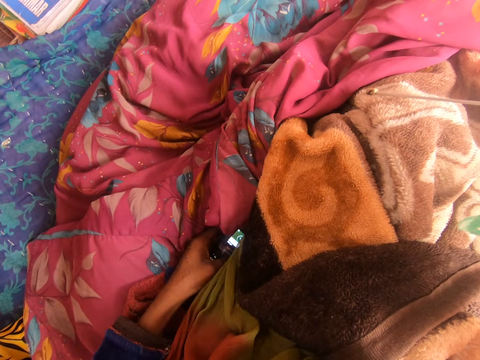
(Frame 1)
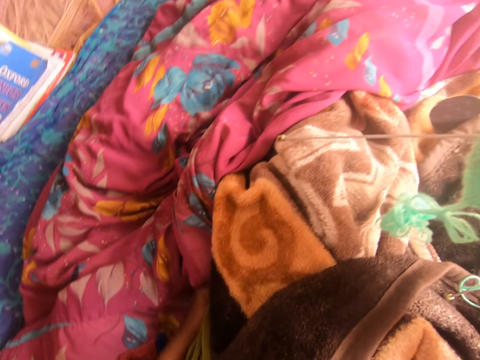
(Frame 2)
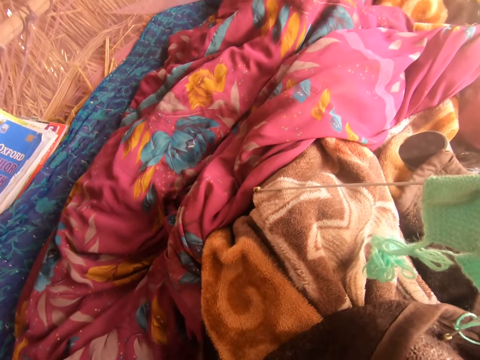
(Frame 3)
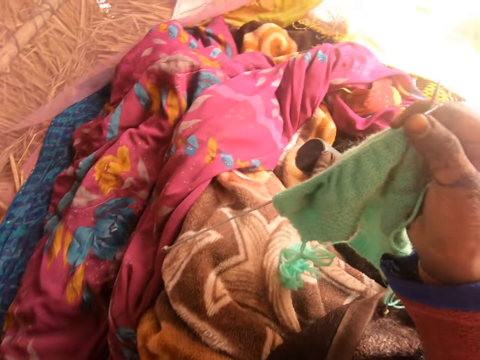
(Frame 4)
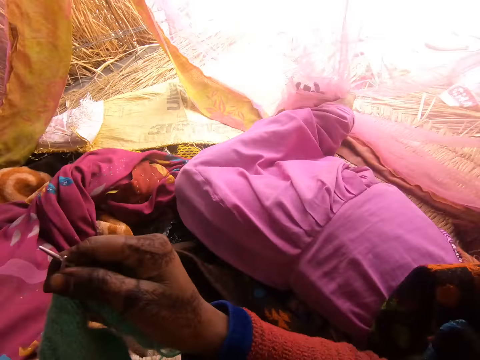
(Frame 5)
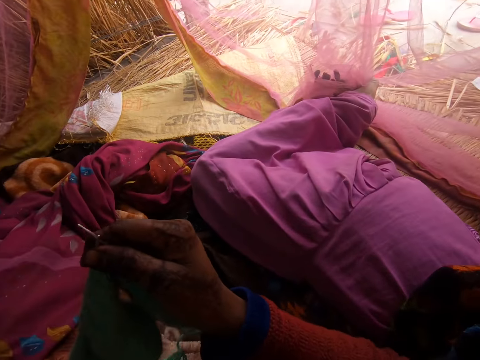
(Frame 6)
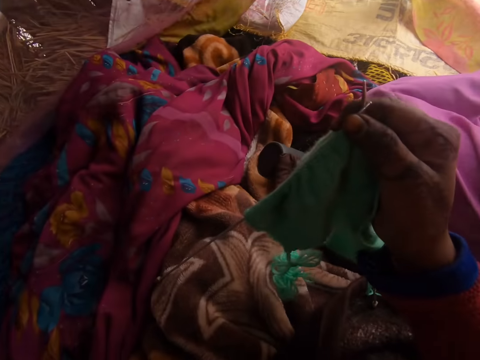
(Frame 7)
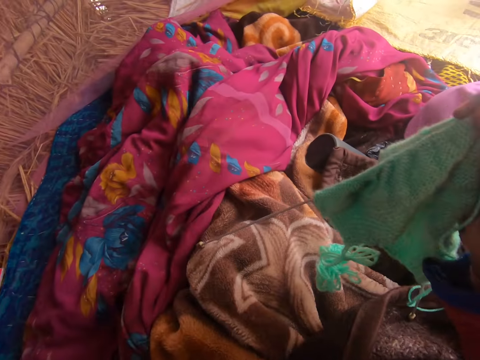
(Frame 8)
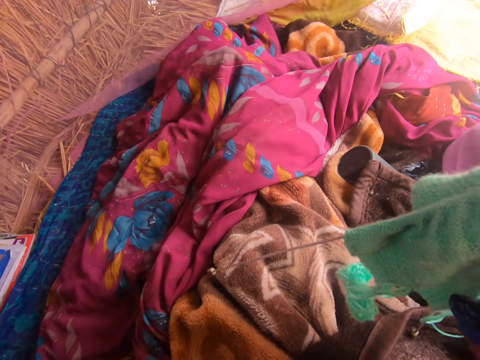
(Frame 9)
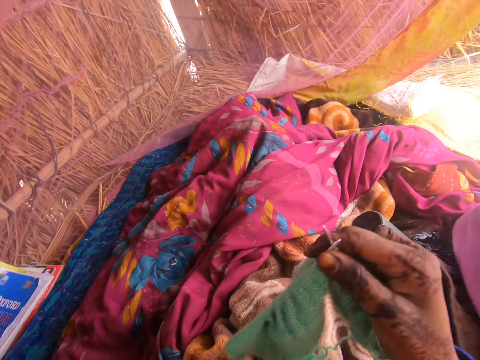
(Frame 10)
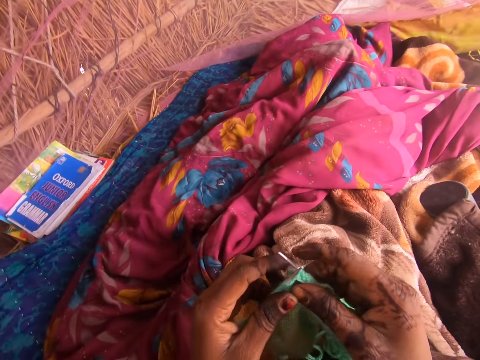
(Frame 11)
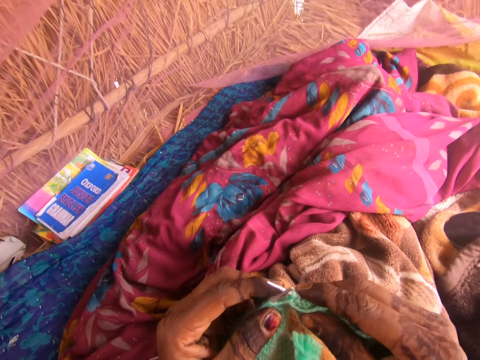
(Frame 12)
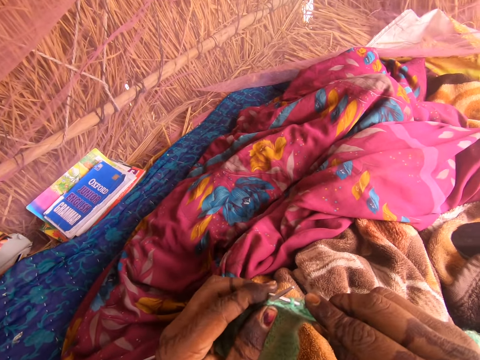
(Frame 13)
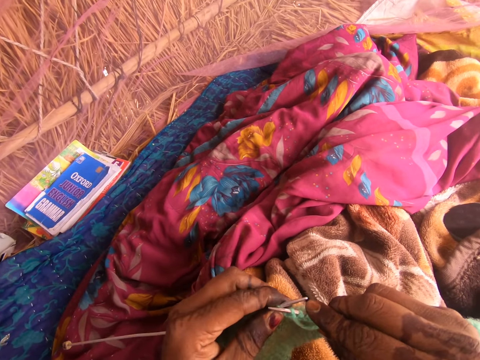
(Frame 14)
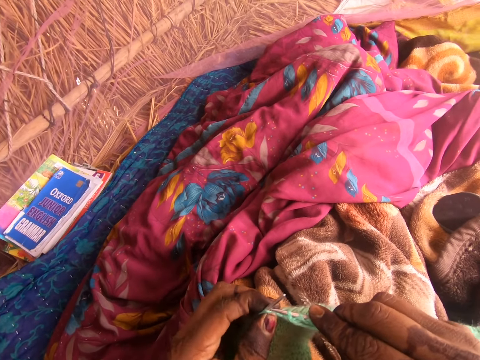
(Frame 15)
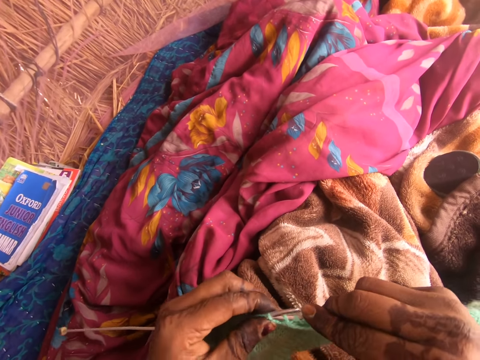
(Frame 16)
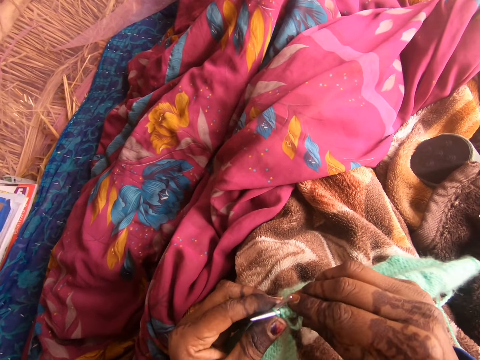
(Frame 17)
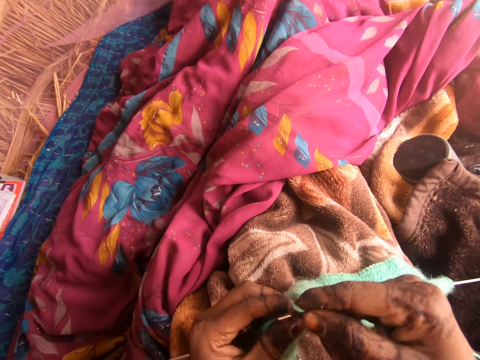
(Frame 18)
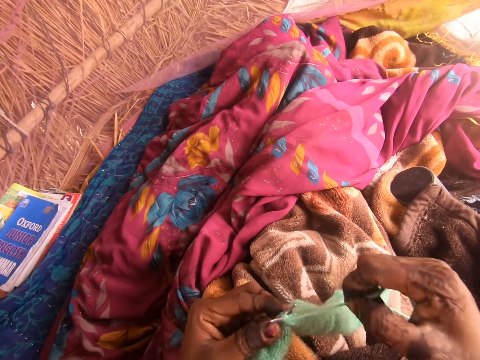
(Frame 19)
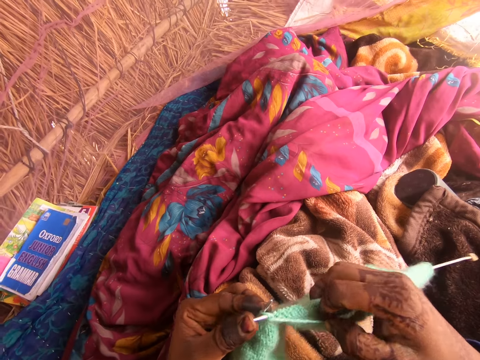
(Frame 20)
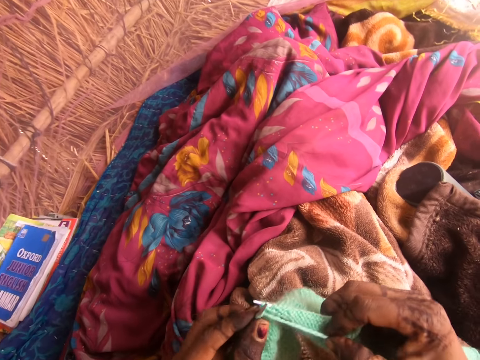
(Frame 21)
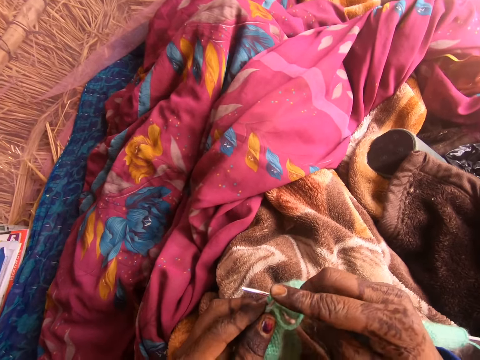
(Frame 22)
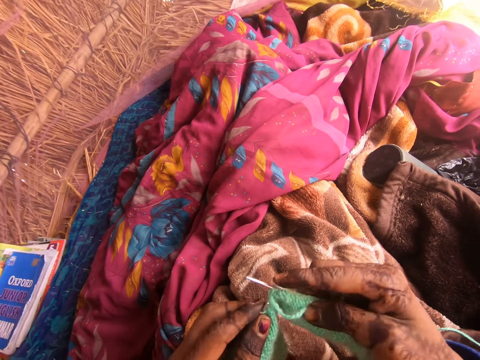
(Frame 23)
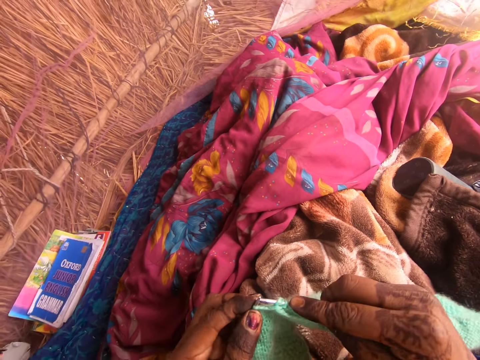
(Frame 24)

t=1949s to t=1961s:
The camera wearer keeps the phone. They hold the fabric with both hands. They knit the fabric with the knitting needle. They crochet the yarn with the hook.

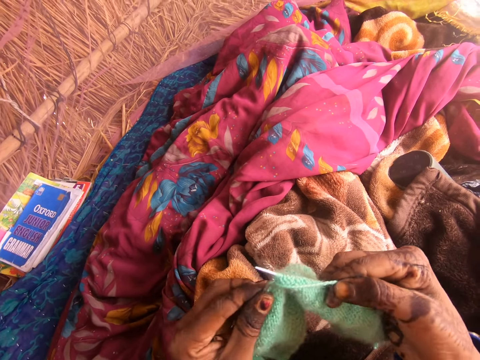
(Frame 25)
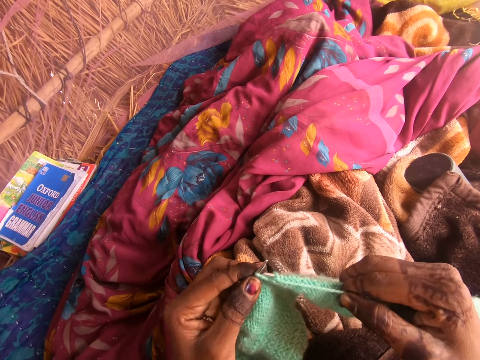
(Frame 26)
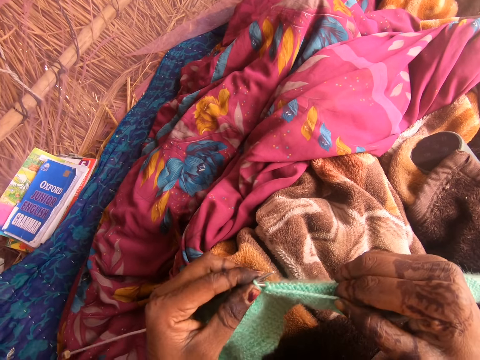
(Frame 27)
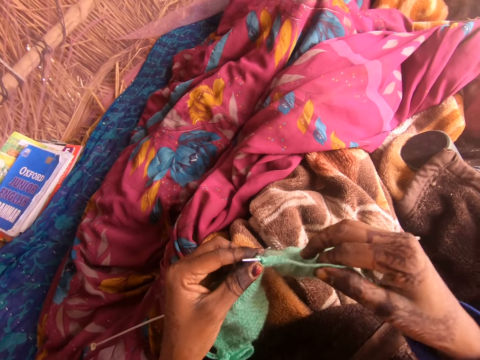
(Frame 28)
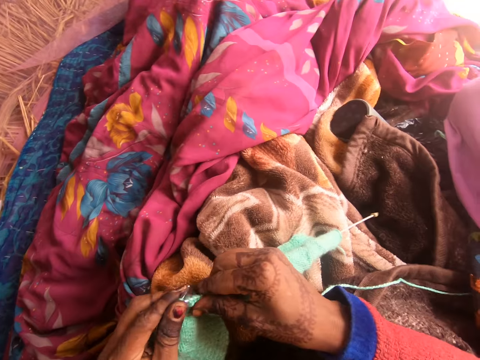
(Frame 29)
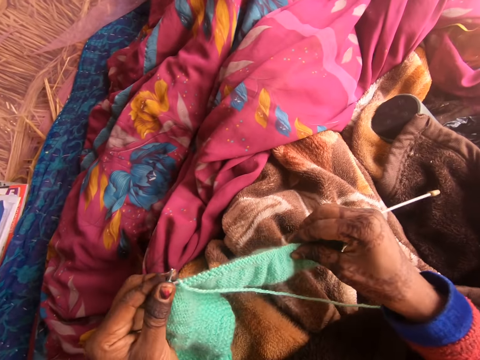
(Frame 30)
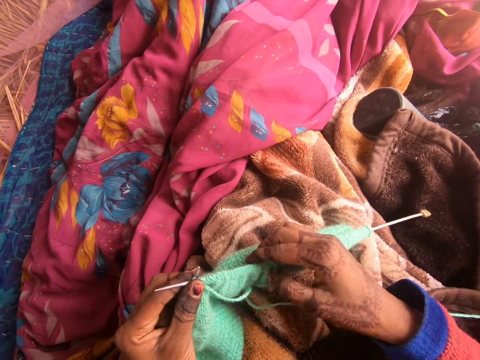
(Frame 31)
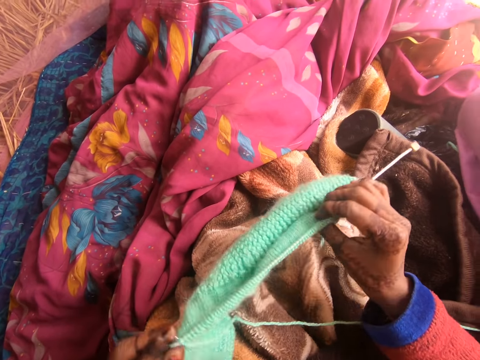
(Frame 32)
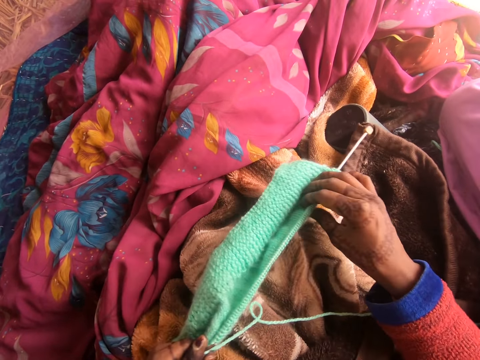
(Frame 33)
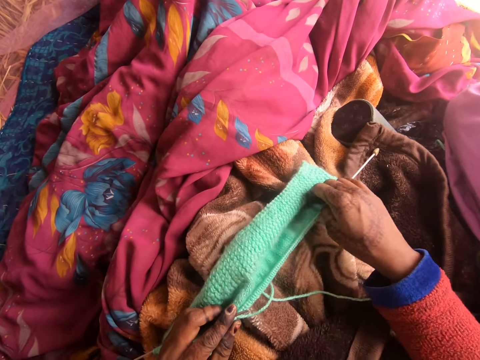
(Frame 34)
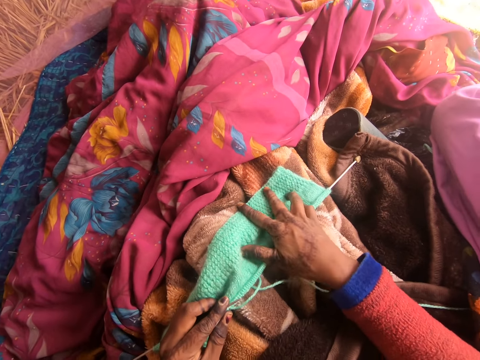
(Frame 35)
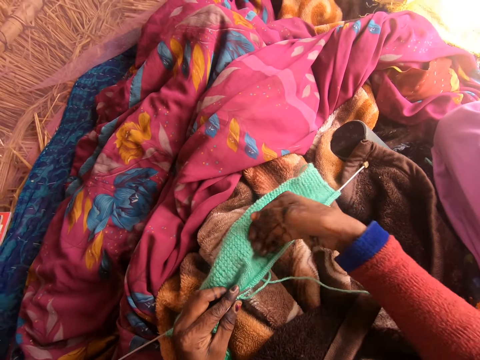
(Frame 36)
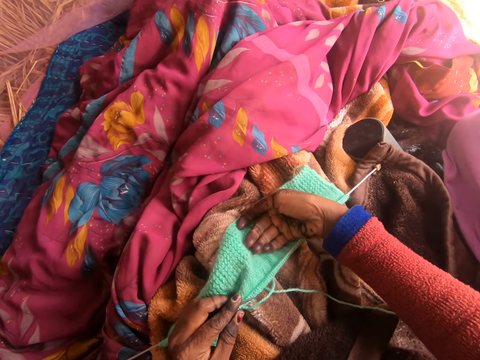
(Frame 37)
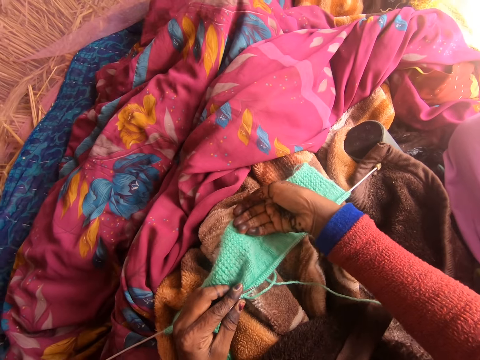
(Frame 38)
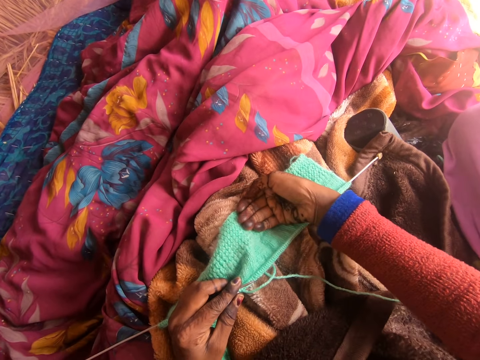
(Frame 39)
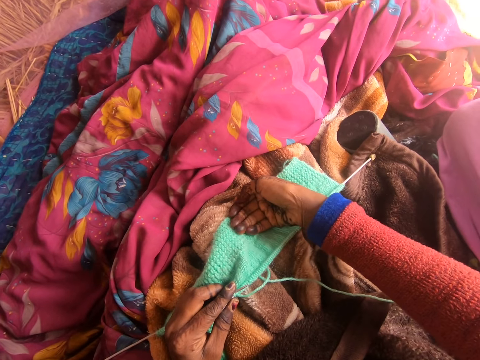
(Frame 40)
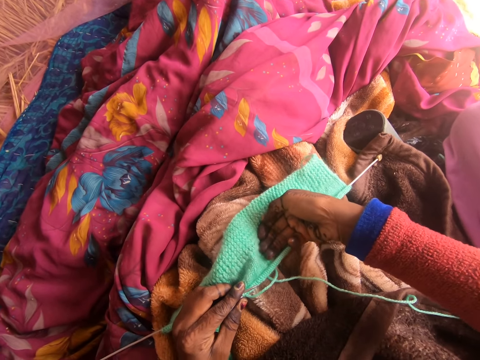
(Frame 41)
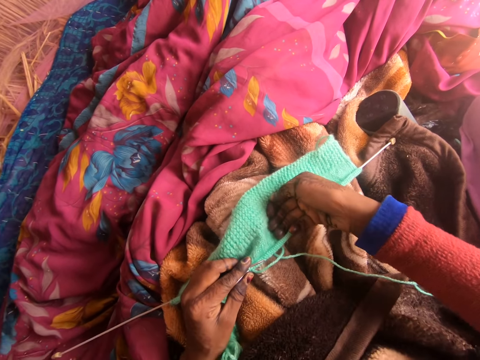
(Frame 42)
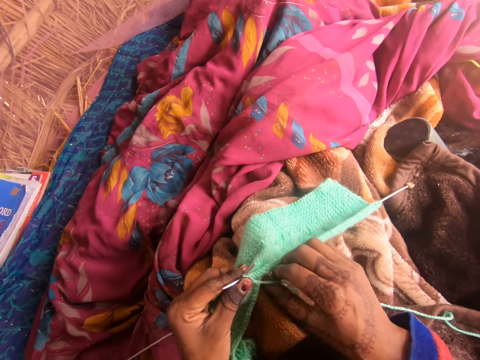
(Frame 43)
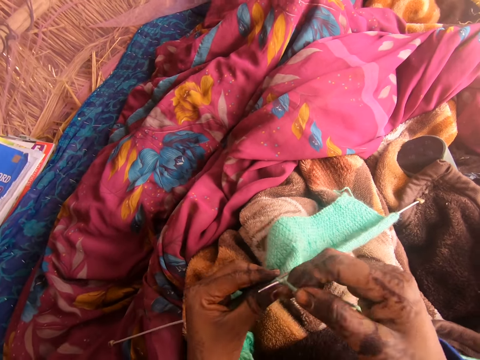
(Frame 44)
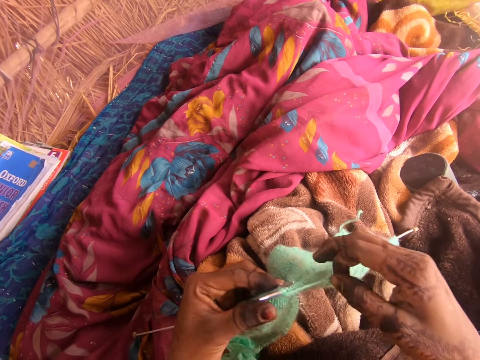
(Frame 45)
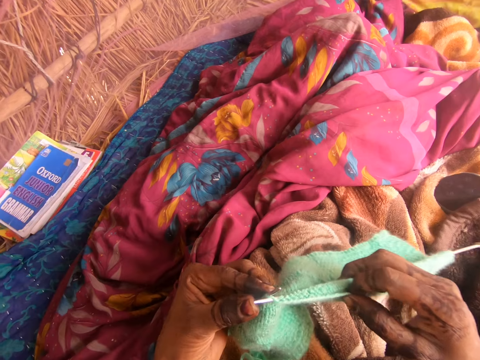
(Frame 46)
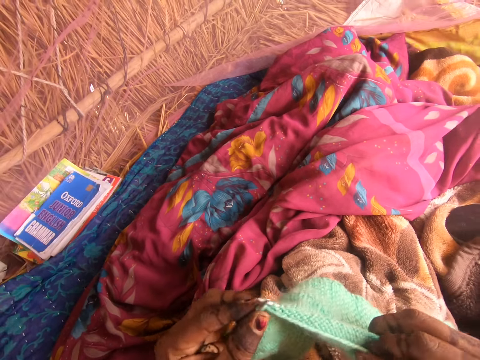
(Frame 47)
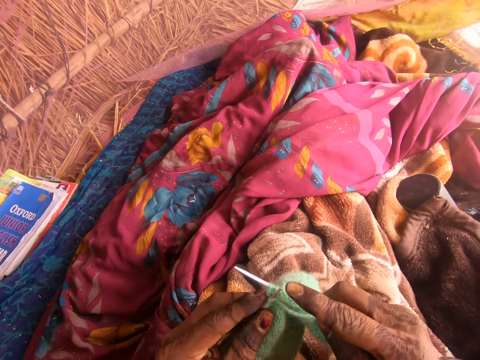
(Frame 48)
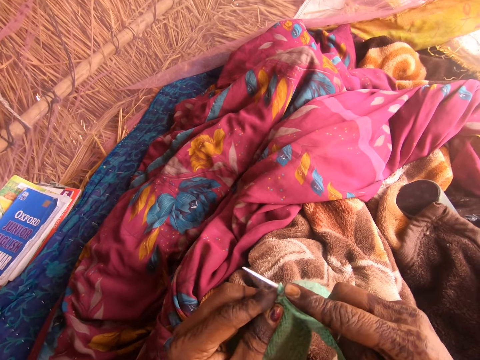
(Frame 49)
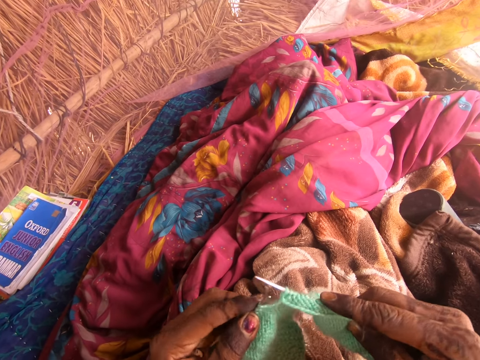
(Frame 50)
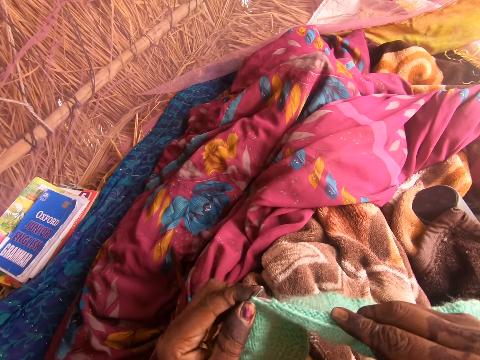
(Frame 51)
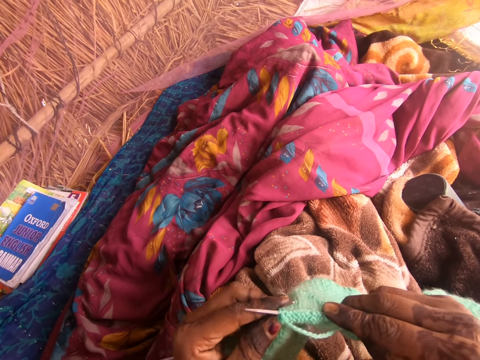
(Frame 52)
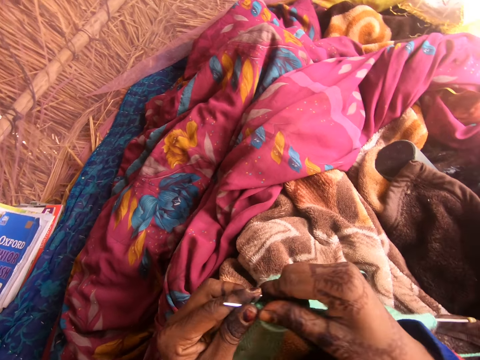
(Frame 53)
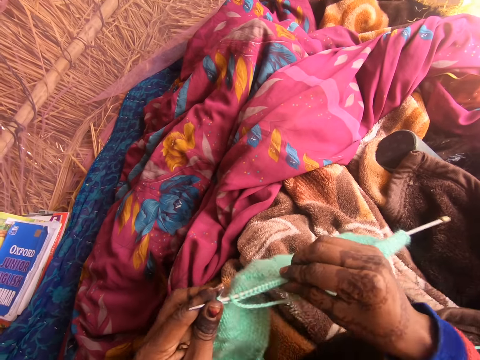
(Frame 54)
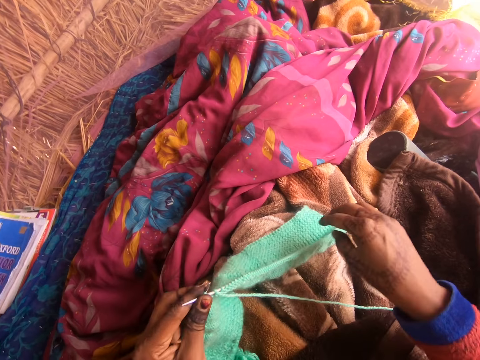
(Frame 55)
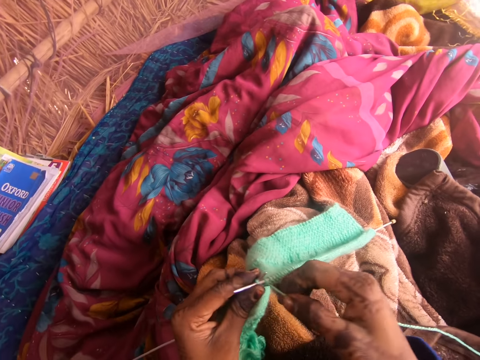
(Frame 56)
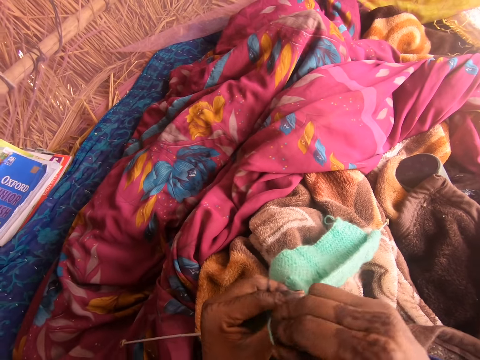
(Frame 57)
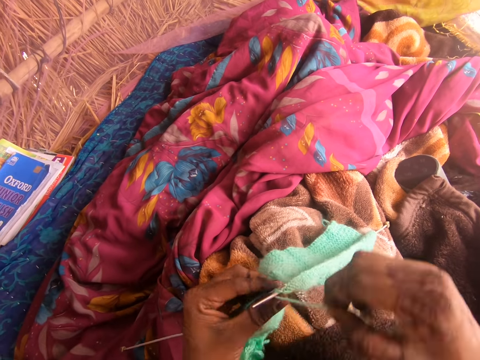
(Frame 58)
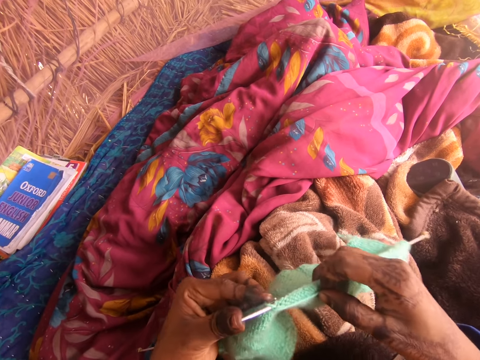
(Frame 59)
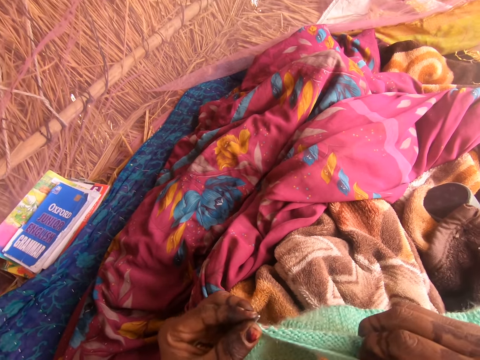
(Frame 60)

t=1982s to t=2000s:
The camera wearer straightens the fabric. They knit the fabric with the knitting needle. They straighten the fabric. They knit the fabric with the knitting needle.
